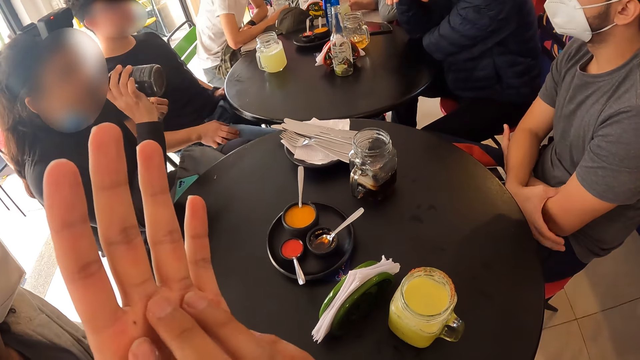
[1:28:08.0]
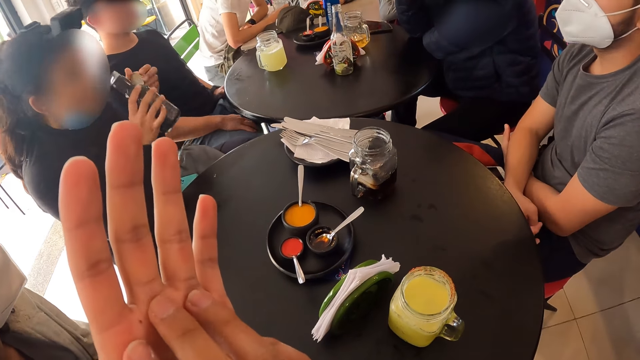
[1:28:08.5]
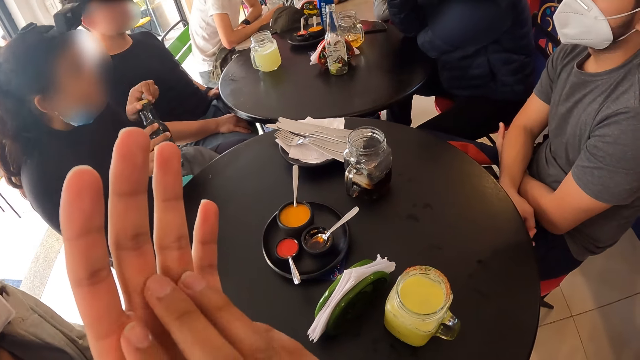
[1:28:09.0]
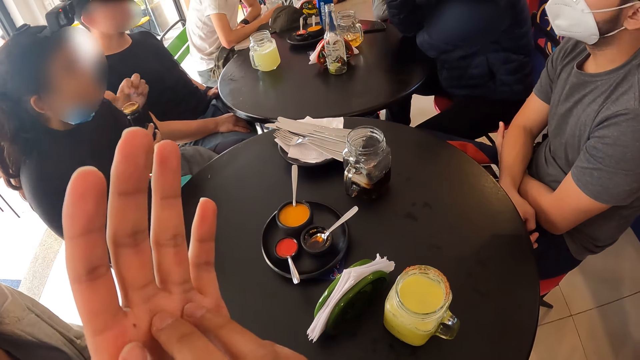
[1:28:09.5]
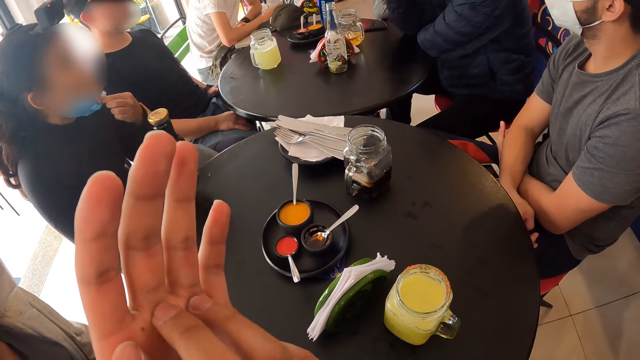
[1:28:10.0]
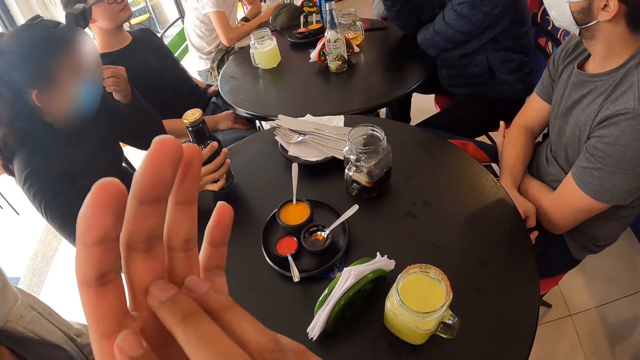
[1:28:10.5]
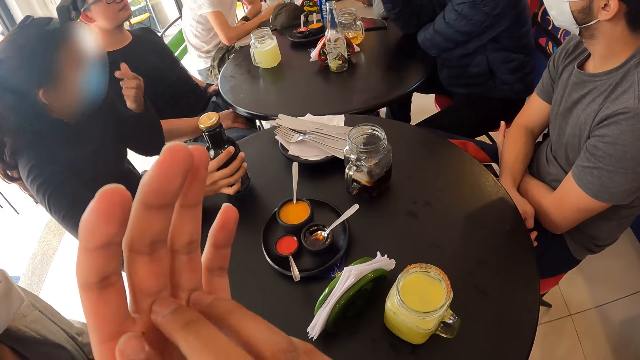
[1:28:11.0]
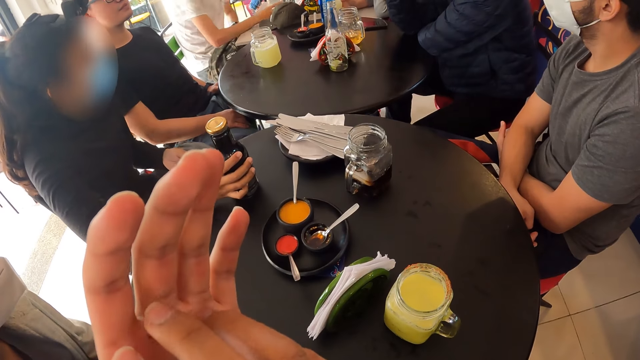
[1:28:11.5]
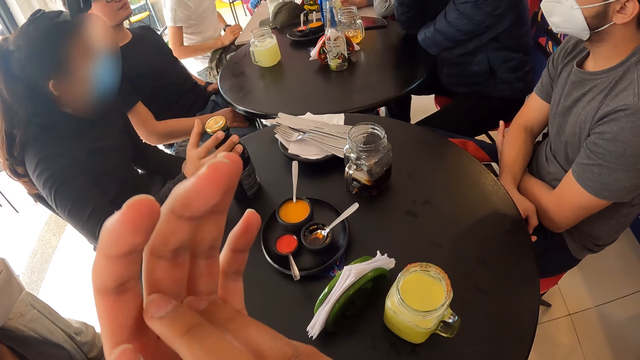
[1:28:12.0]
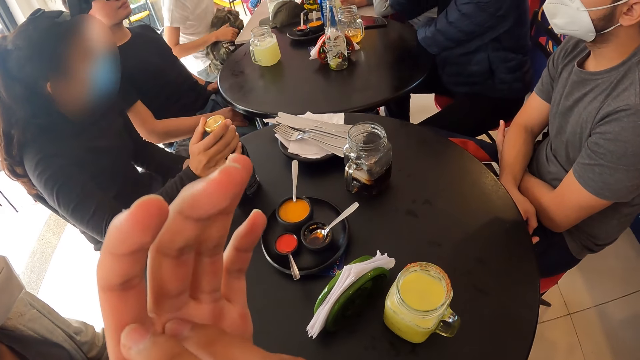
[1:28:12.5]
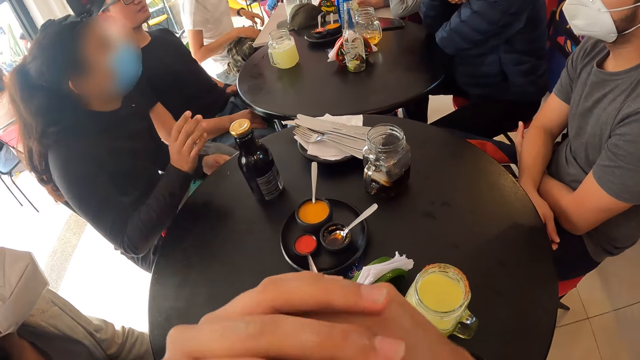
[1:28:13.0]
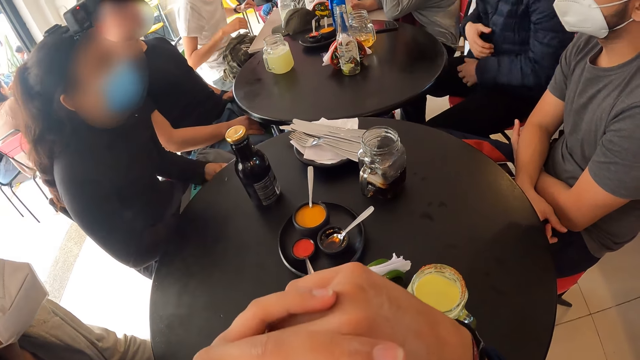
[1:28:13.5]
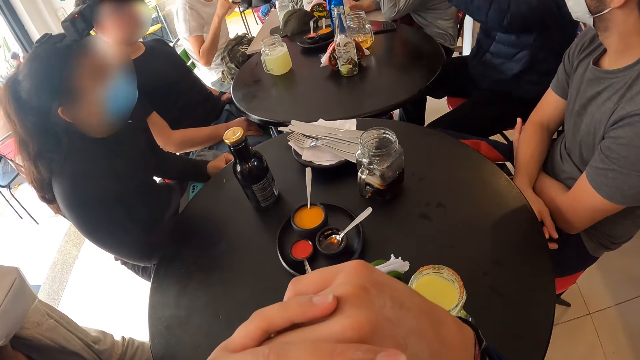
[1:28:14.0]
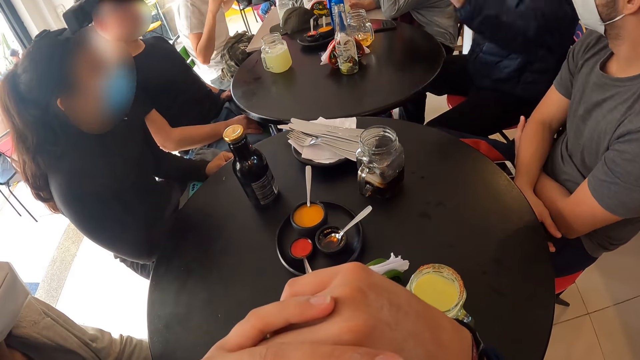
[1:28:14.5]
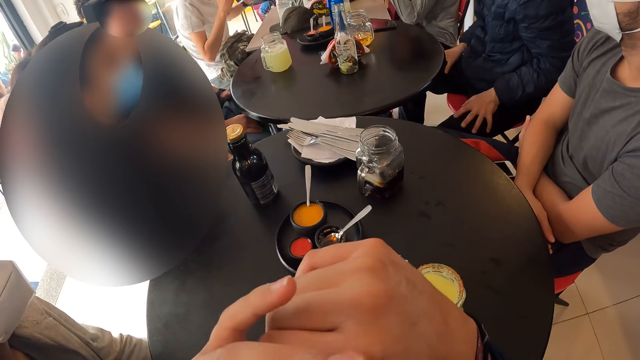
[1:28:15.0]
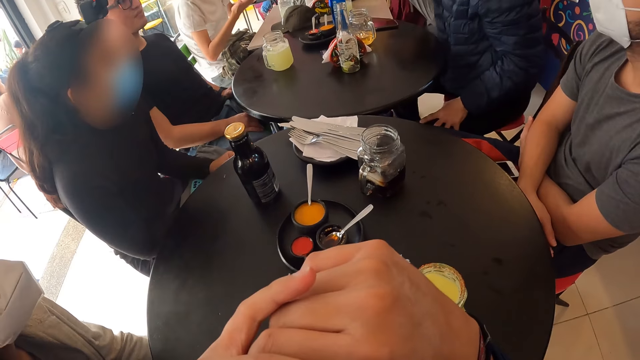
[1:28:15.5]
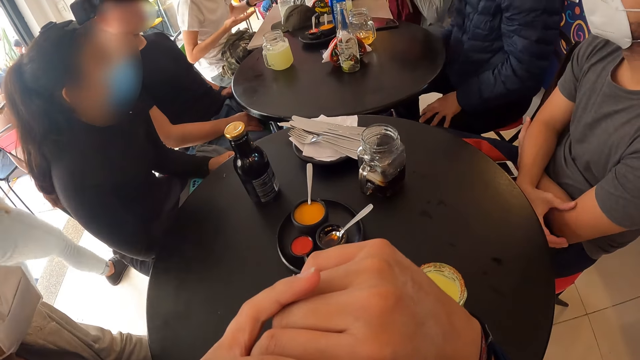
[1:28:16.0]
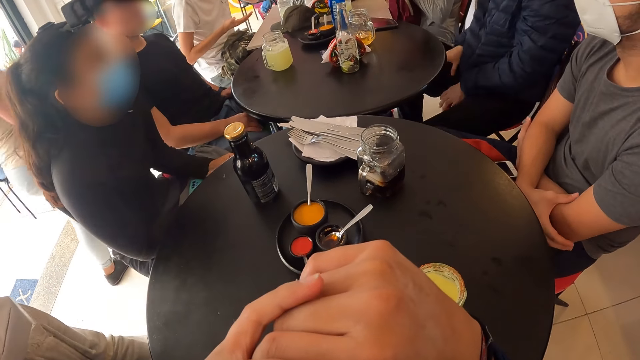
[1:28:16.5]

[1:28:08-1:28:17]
The camera wearer touches the other hand. A man repositions his hand on his thigh. A woman covers the black bottle with the cover in her left hand. The woman adjusts the facemask on her face with her left hand. The woman drops the black bottle on the table with her right hand. The woman touches the bottle. The camera wearer crosses a hand. Another man moves his hands away from the table, lifts his hands, and moves a hand along the thighs.

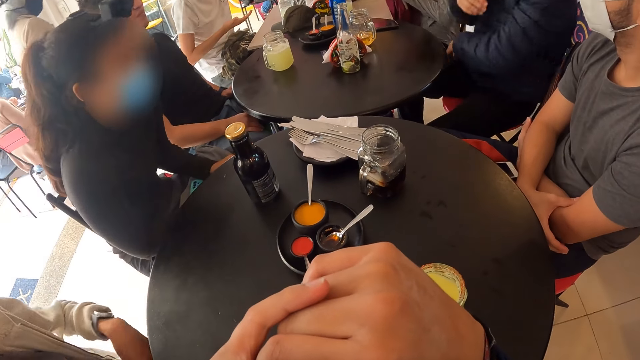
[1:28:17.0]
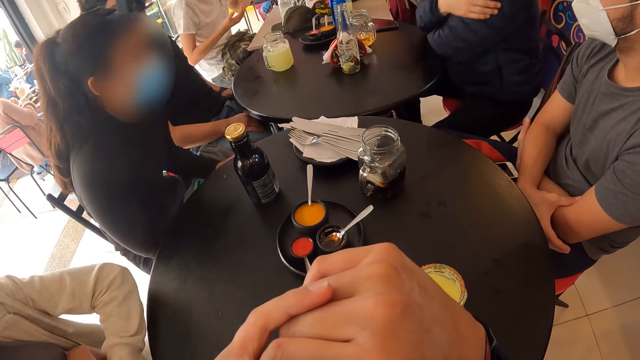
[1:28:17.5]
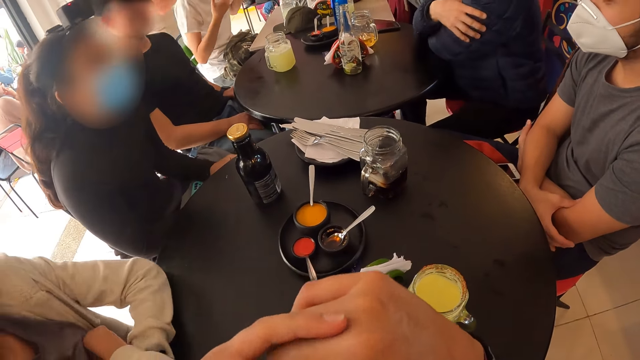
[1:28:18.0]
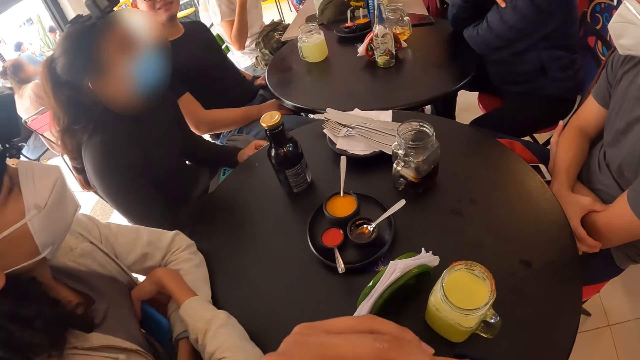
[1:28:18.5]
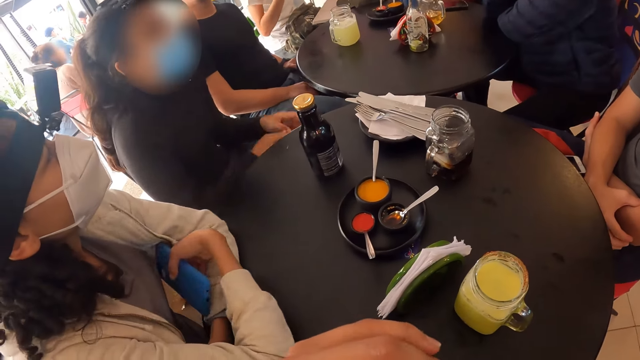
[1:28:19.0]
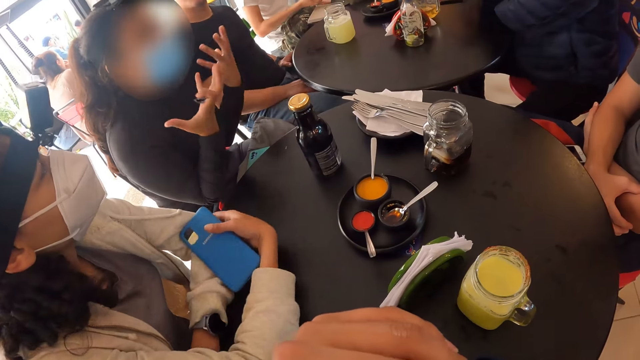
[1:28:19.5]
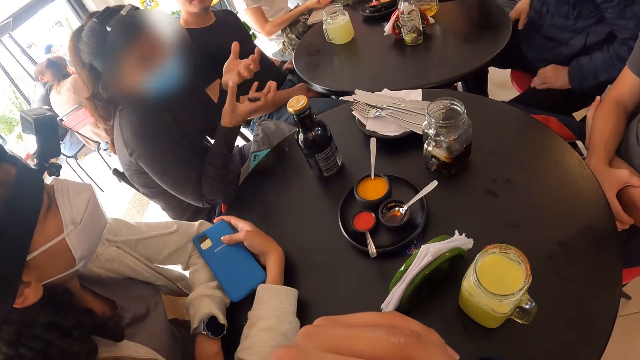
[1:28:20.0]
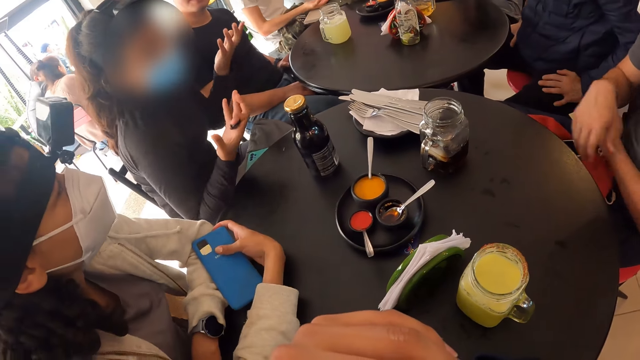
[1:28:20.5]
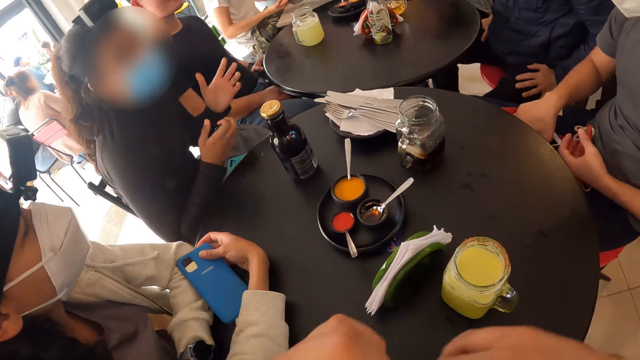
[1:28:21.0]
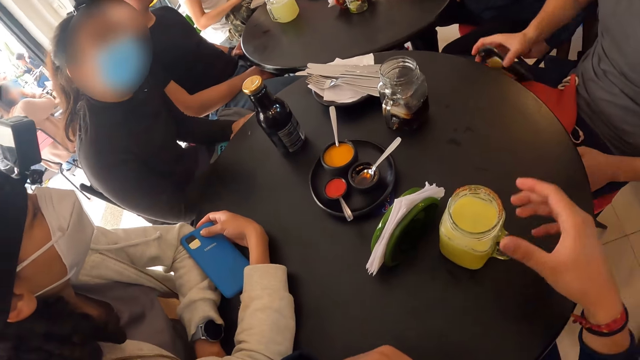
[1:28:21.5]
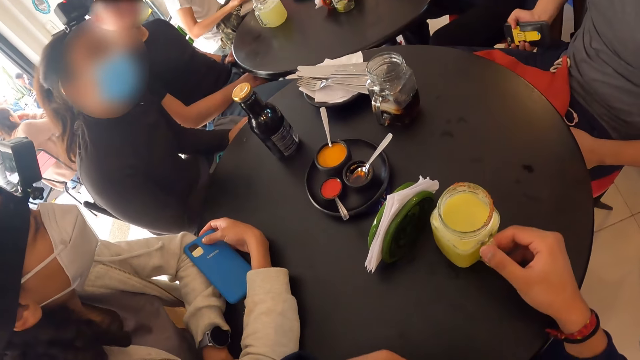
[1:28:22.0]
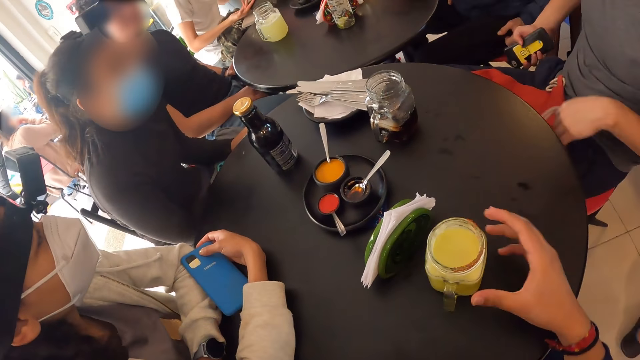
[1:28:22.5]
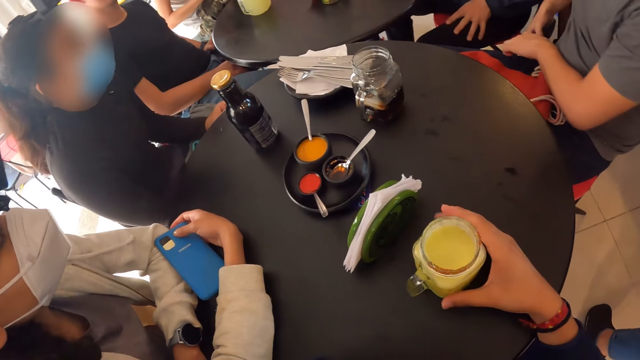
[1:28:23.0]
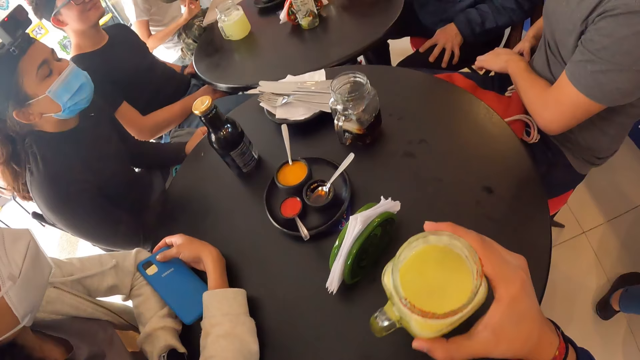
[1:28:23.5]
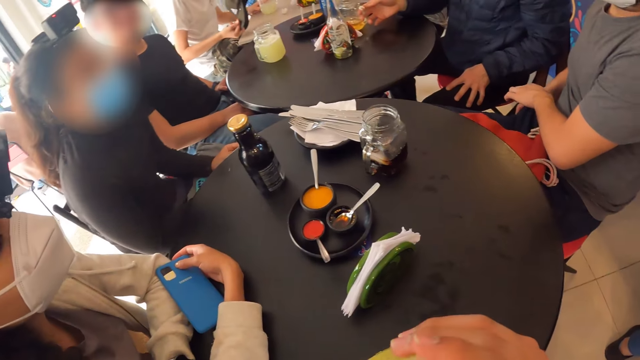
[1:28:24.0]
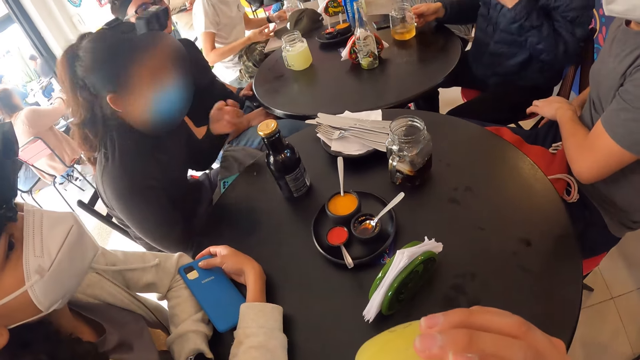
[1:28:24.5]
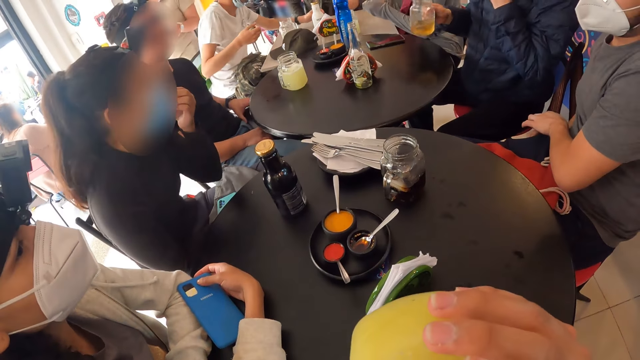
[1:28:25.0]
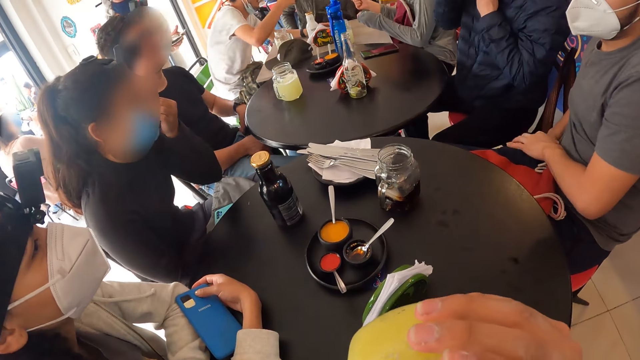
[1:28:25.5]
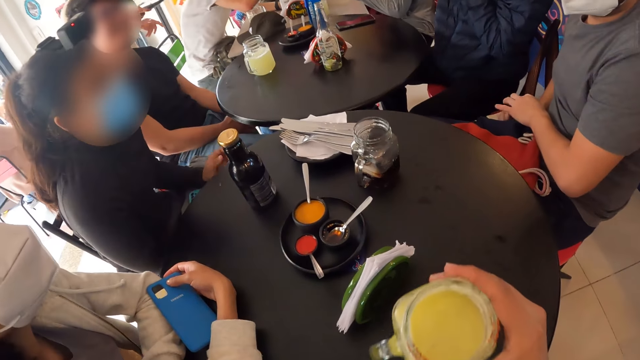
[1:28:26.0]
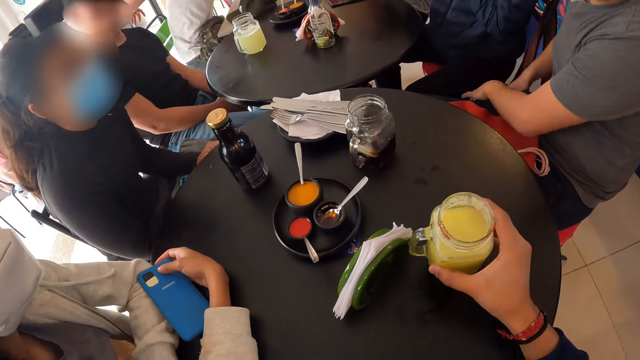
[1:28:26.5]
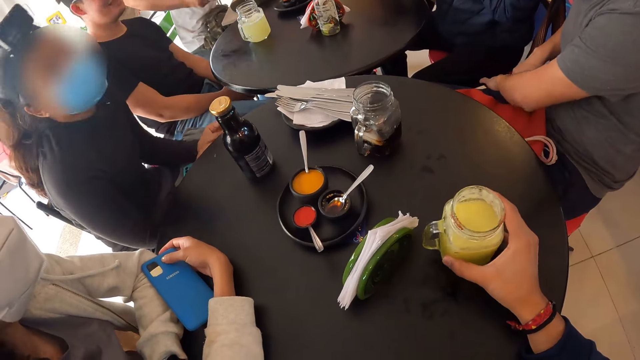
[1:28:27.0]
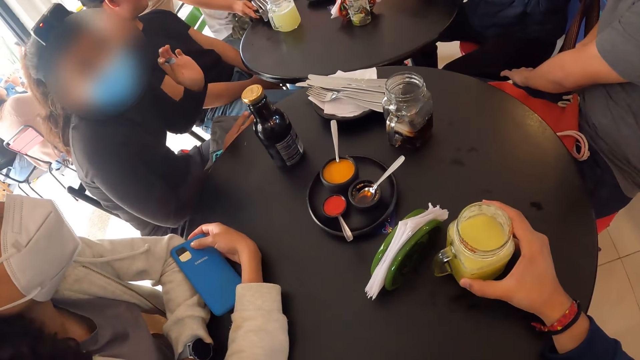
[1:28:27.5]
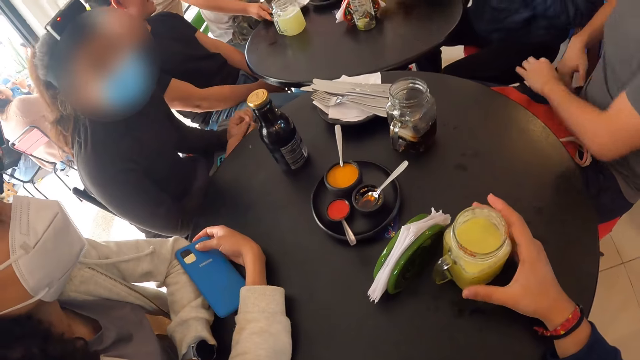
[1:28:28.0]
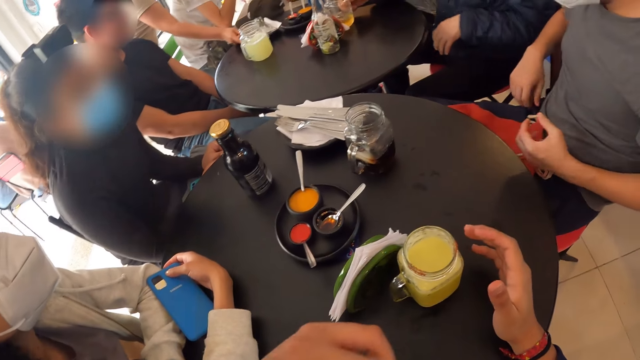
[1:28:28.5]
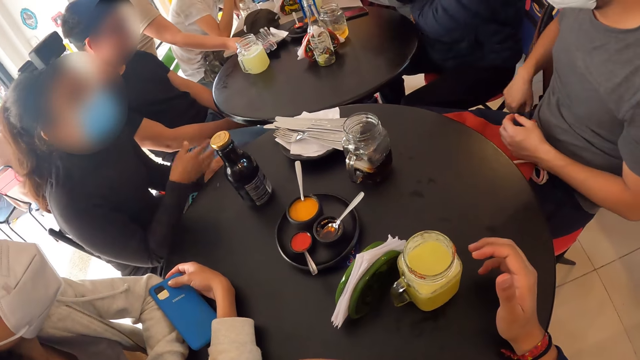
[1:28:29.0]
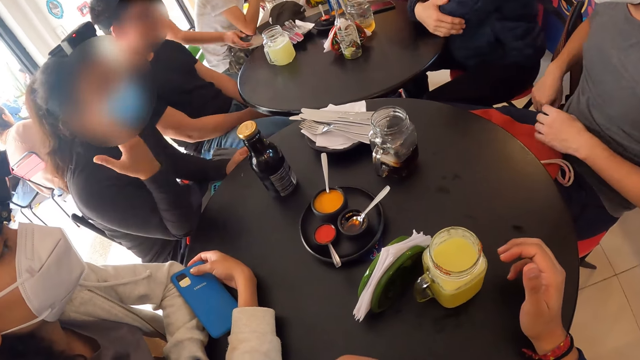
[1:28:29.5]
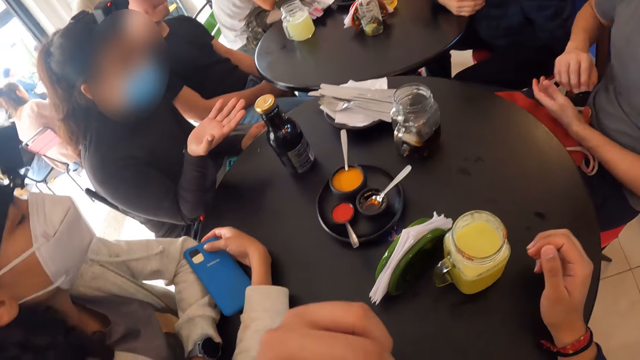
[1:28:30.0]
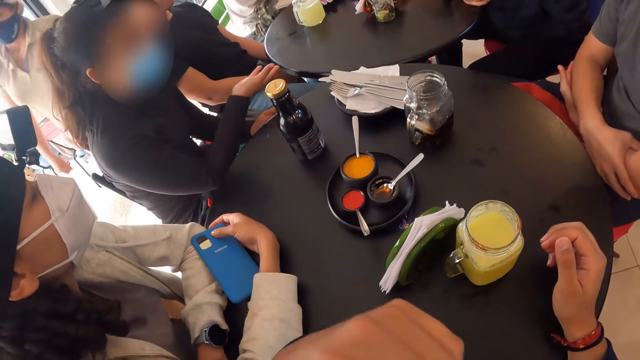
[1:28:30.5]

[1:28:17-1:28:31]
A man rests his arms on the table. A lady rests her hand on the table. The man rubs his arms. The lady repositions her hand. Another lady lifts her hands and sways her hands. The first man touches his thighs. Another man picks up the phone from his lap with his right hand. The other lady lowers both hands. The camera wearer turns the cup of juice on the table with his right hand. He holds the drink. He moves the drink. He moves the drink again. He picks up the cup of juice from the table with his right hand. The other man puts the phone in his pocket with his right hand. The camera wearer drinks from the cup of juice in his right hand. The first man takes a drink. The other lady touches the face mask and lowers her hand. The camera wearer drops the cup of juice on the table with his right hand. The other man zips his pocket with his right hand. The other lady lifts her hand. The camera wearer moves the drink. The other lady lowers a hand. The first man puts the drink down. The other lady sways a hand. The first man rests his hands on the table. The other man crosses his hands.
